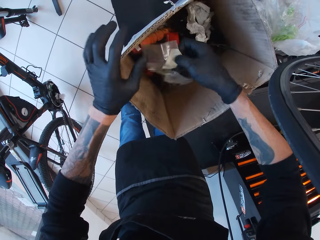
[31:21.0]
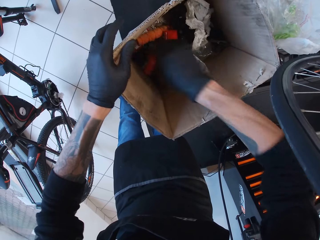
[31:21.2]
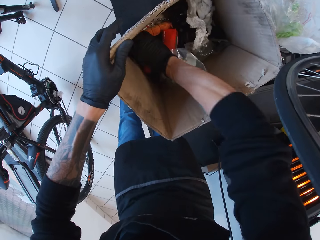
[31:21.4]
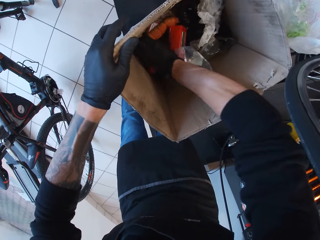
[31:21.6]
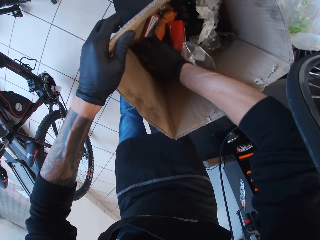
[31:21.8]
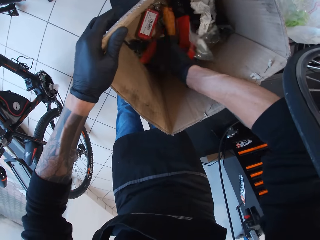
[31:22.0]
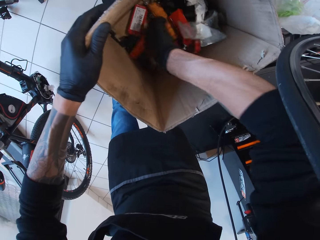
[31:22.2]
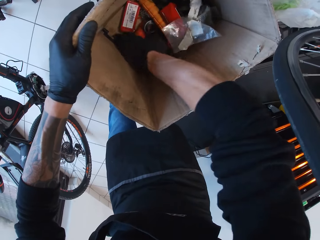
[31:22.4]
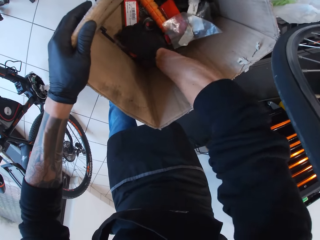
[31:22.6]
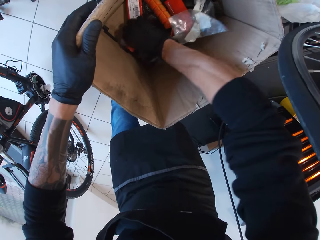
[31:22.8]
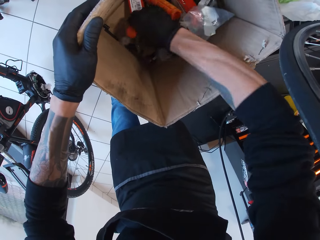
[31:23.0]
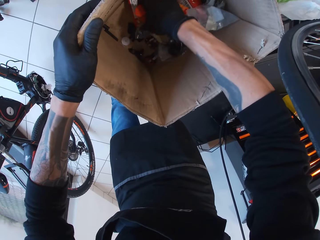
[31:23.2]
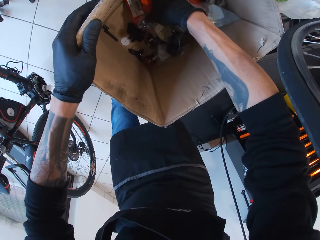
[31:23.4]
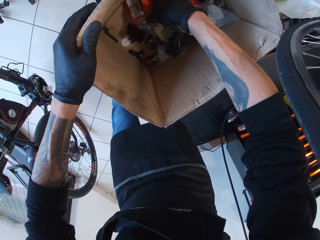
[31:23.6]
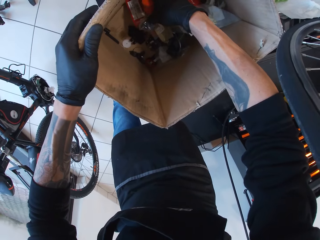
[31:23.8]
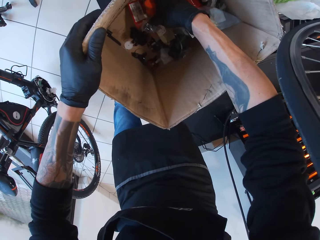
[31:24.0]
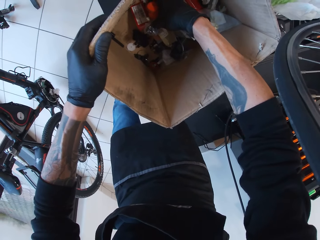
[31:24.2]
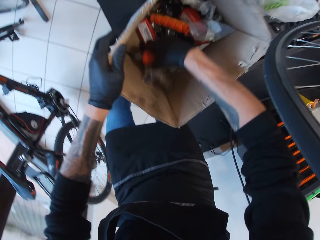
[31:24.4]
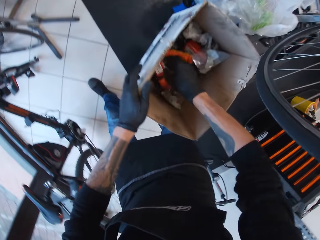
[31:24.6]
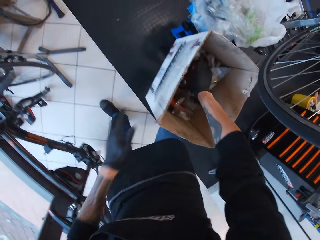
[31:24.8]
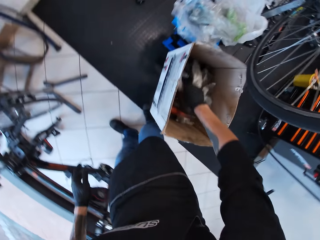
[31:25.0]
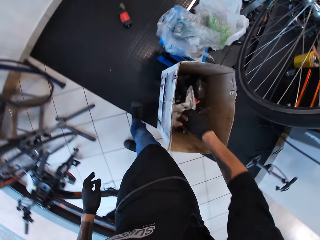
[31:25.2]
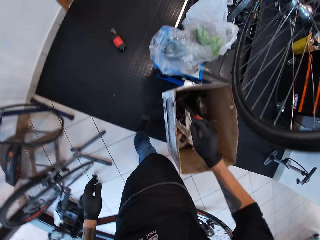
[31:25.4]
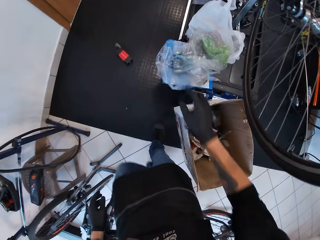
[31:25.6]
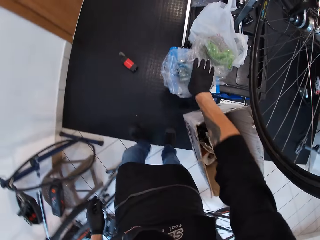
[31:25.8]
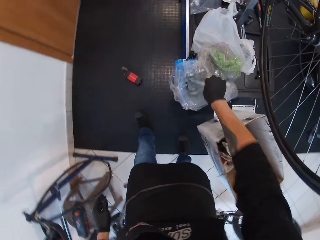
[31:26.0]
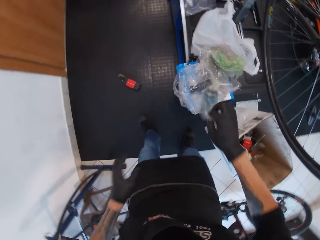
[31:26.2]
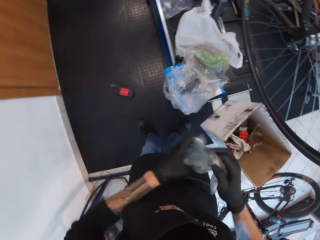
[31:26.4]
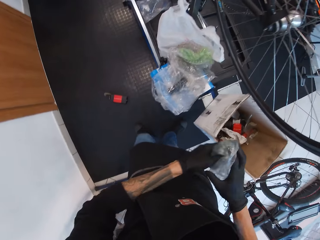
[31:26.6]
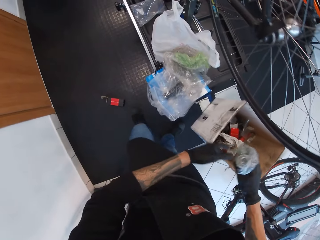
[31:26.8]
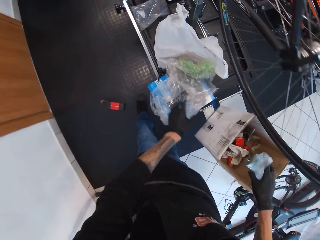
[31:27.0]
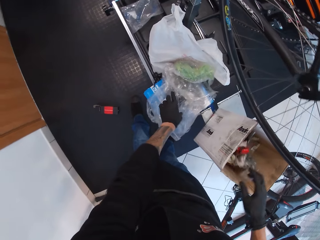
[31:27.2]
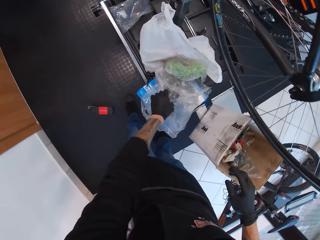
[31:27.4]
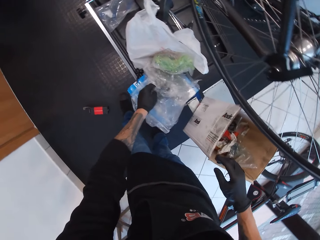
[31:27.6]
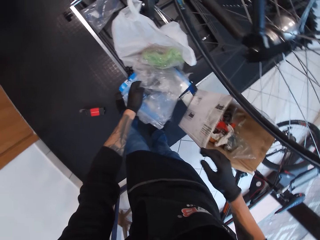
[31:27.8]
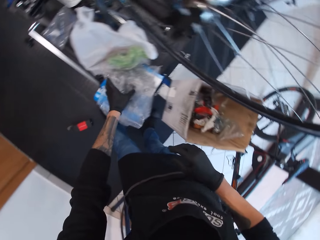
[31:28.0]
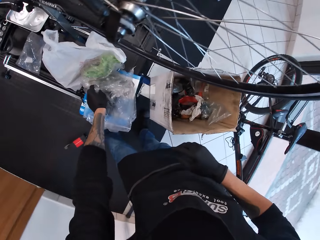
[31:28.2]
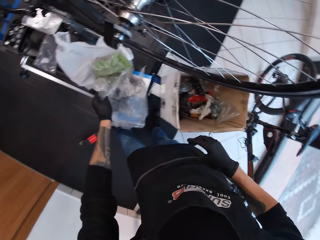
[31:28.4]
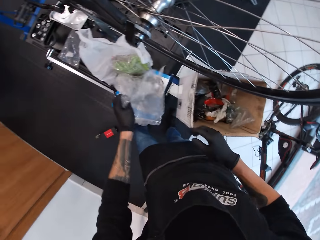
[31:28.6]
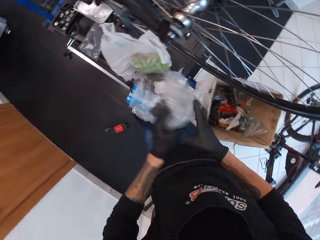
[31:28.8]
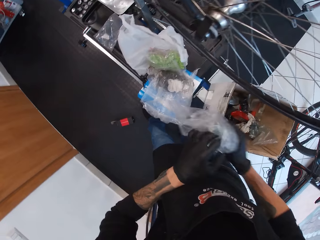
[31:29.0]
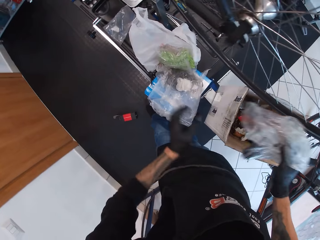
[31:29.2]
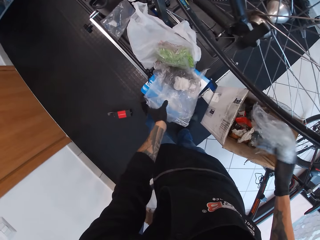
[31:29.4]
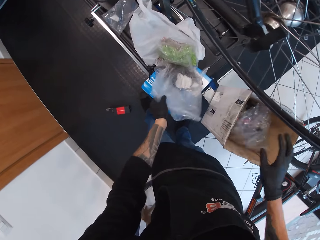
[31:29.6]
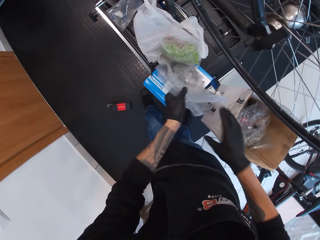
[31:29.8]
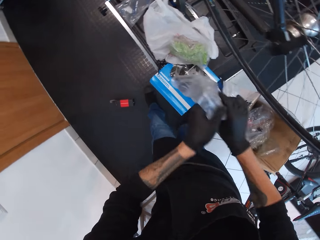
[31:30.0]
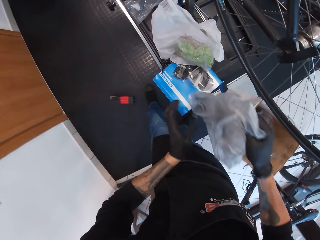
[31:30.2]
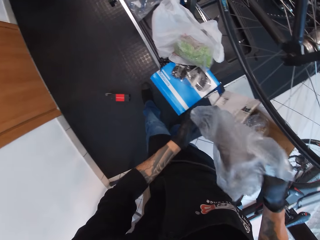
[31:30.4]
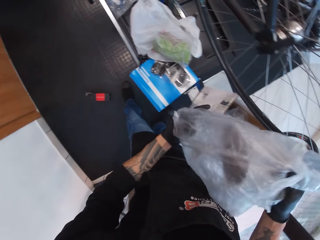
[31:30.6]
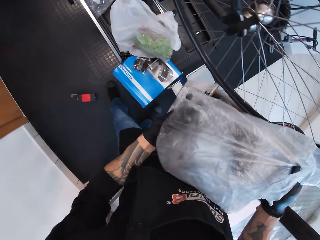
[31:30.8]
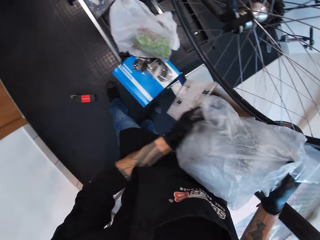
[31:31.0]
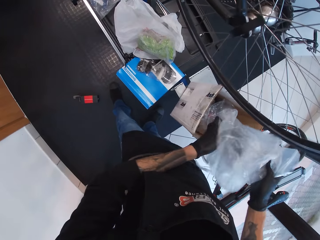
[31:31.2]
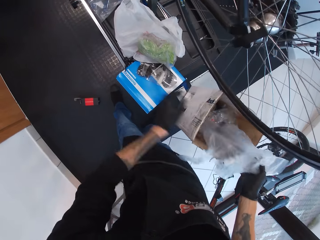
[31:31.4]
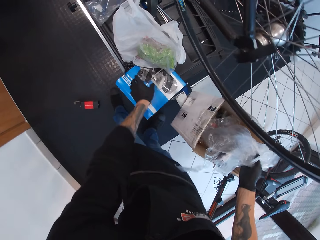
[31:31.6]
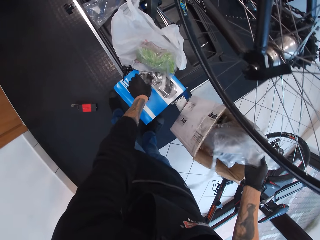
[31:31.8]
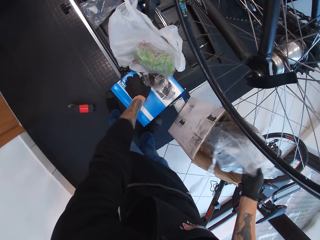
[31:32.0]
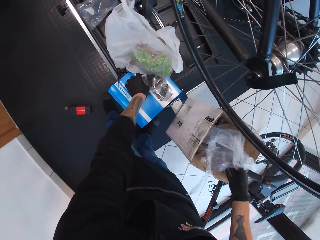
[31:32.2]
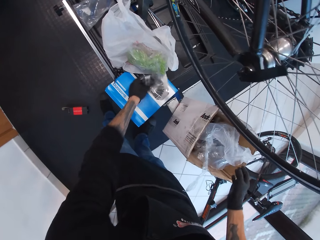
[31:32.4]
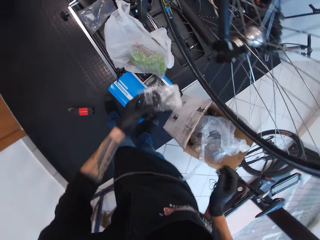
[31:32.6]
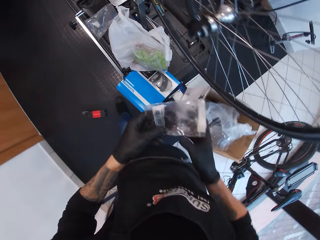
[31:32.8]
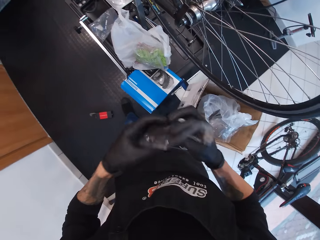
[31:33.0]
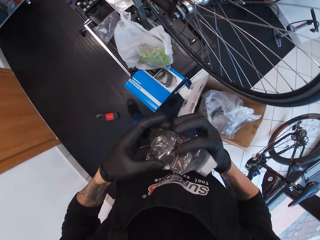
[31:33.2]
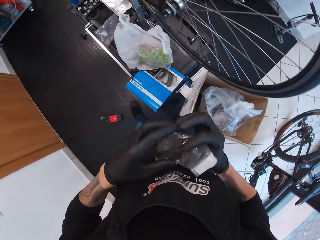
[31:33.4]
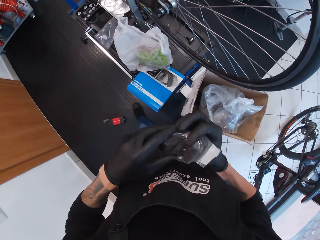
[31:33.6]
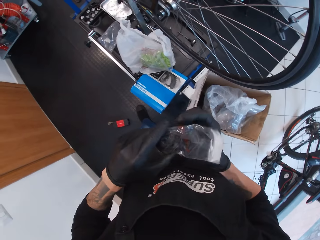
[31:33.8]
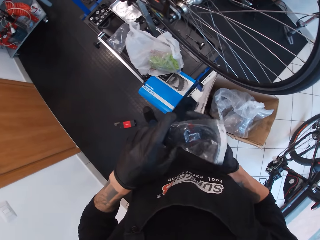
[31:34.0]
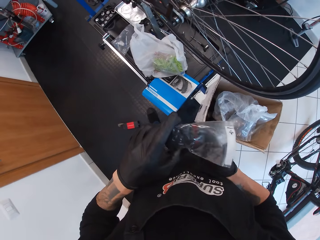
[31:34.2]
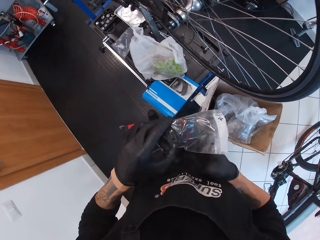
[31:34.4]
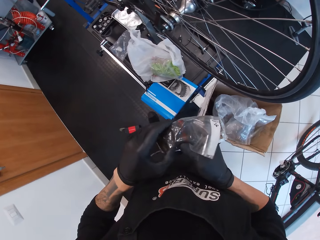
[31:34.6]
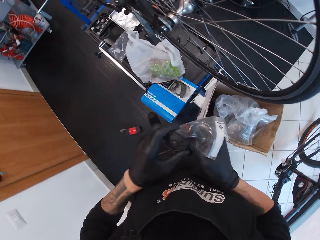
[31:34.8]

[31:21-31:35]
The camera wearer holds a paper package. They search something in a box. They adjust tools in the box. They turn around. They hold the paper package. They put the paper package in the box. They hold the paper package. They take a nylon paper. They put the paper package in the box. They hold the paper package.

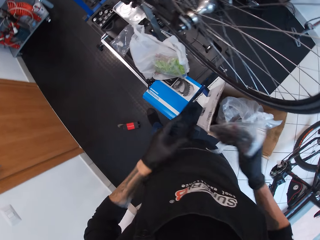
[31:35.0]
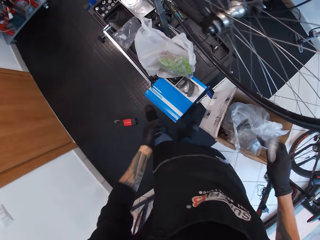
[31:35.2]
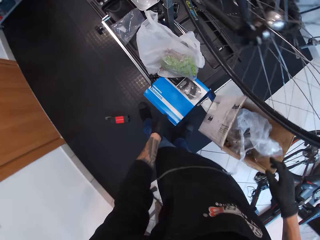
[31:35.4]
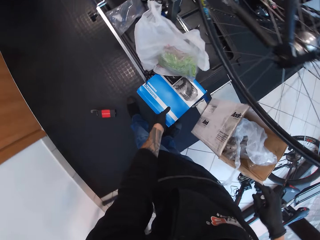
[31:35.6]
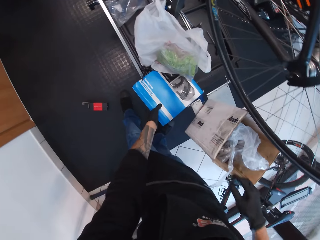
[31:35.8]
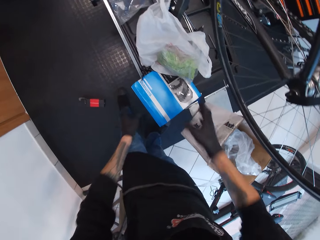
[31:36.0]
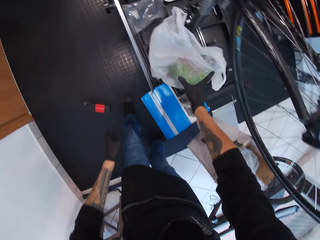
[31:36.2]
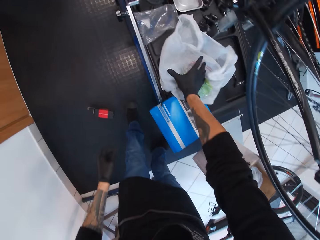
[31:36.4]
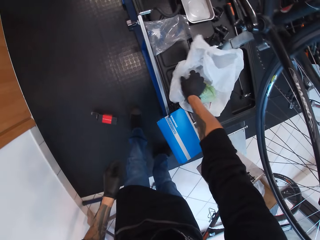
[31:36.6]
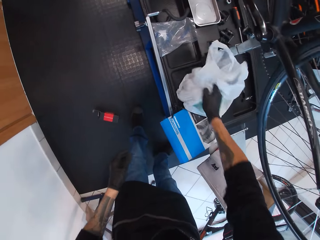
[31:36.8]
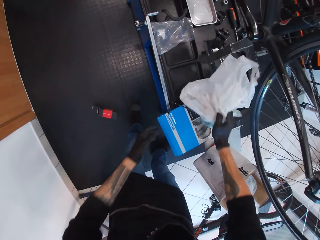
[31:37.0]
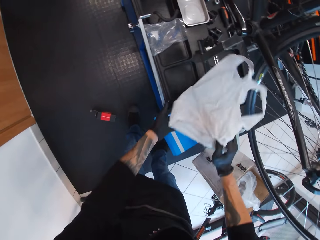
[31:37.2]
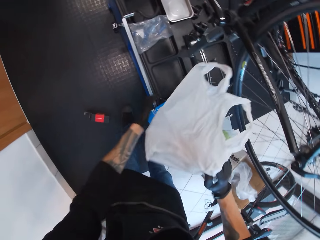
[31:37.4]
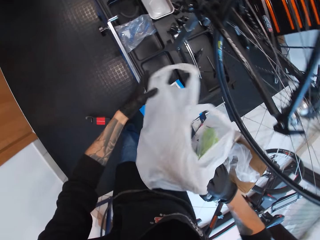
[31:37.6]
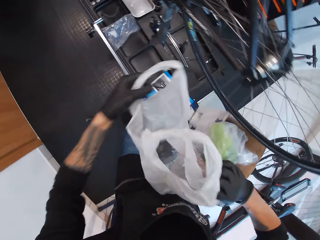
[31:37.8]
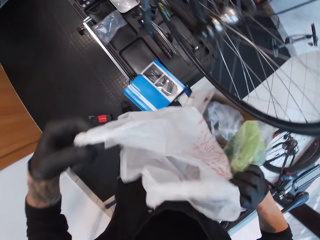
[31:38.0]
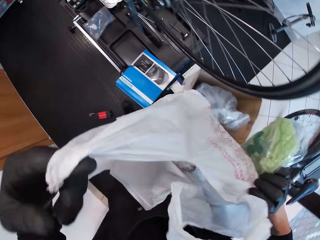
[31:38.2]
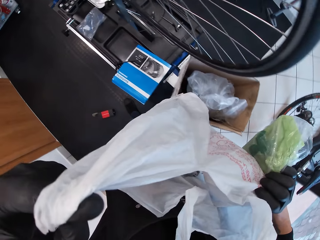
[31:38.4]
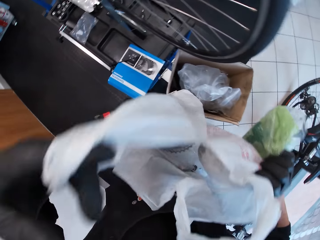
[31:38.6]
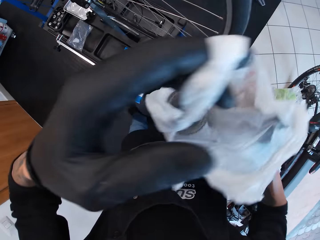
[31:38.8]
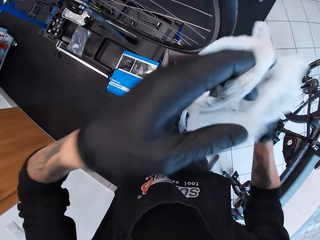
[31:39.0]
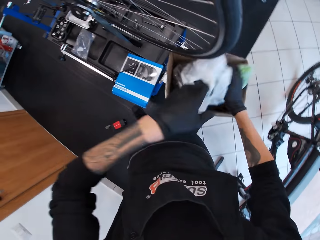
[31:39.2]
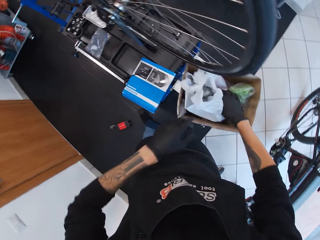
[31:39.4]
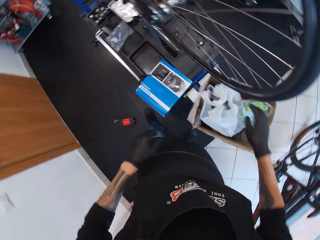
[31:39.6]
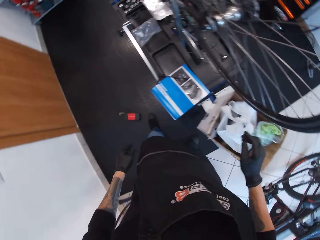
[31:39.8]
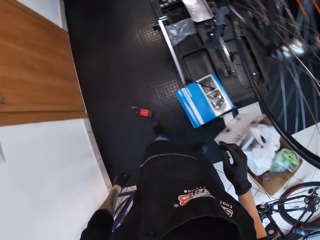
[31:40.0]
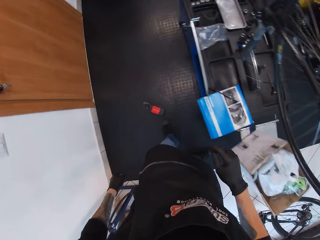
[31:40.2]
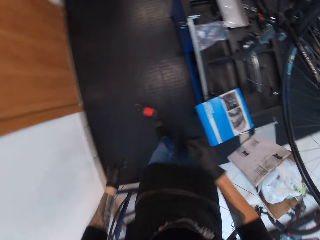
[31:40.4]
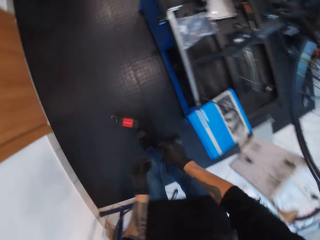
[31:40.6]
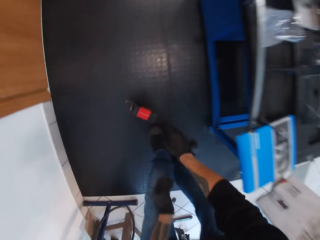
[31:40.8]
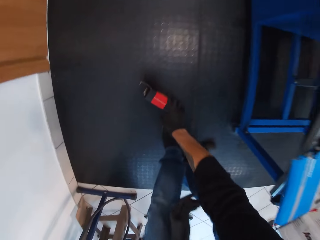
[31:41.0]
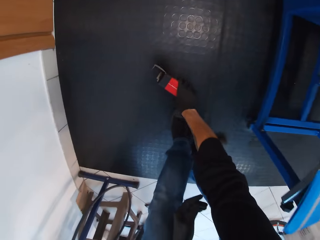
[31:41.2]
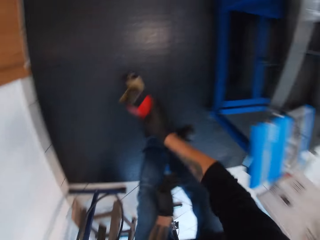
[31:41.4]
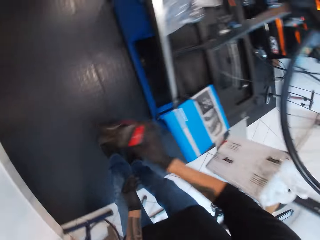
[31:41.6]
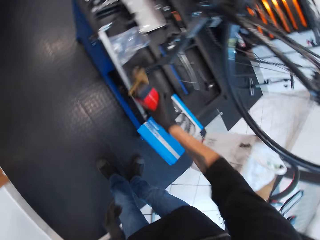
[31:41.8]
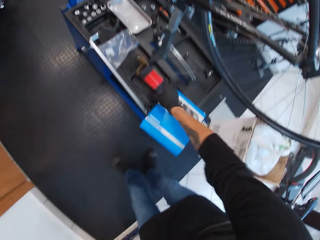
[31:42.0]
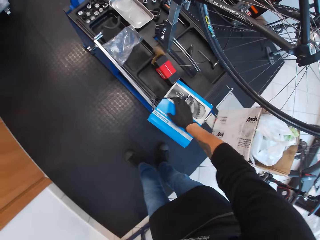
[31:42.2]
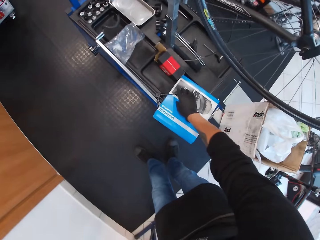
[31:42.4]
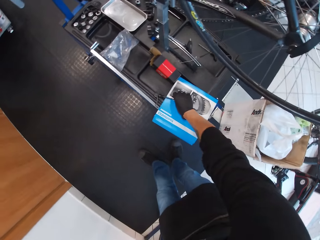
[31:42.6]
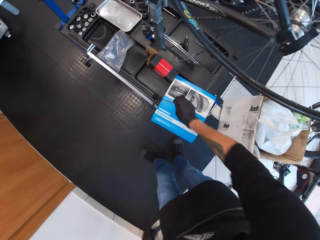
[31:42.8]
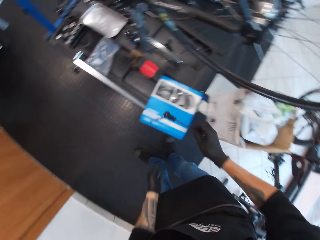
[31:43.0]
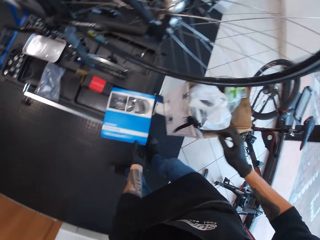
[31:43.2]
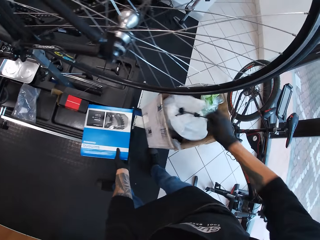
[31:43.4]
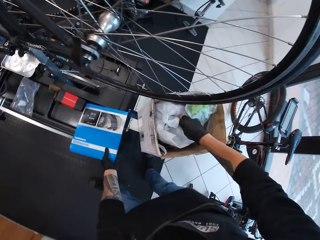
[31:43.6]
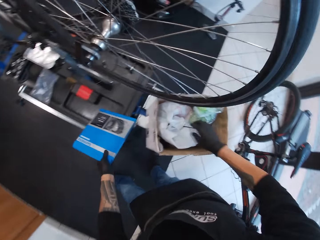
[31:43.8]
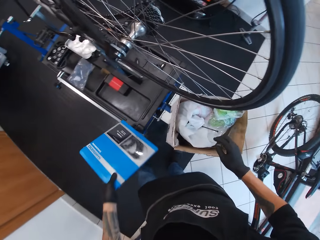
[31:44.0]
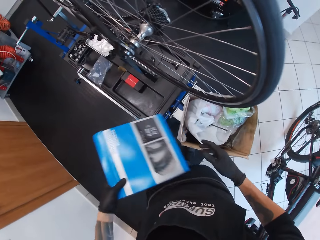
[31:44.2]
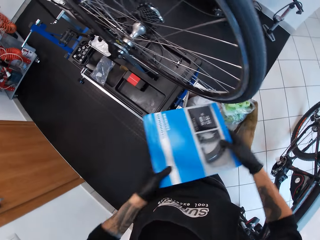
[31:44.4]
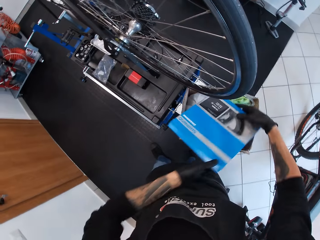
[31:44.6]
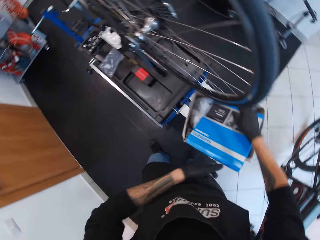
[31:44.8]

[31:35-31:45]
The camera wearer puts a paper package in a box. They hold the paper package. They take a nylon paper. They put the paper package in the box. They turn around, bend down. They pick up a metal bar. They hold a P-handle hex wrench. They put the P-handle hex wrench in the box. They hold a box.
